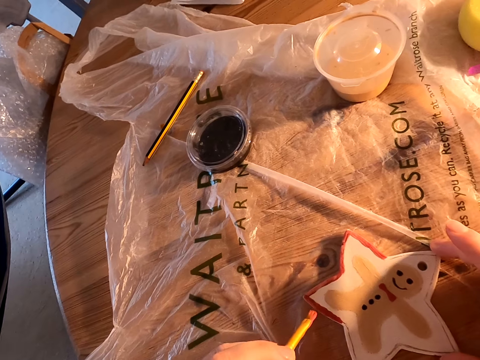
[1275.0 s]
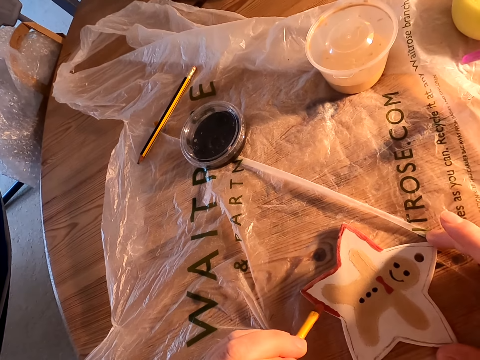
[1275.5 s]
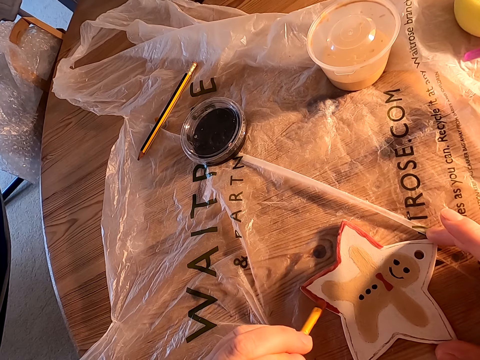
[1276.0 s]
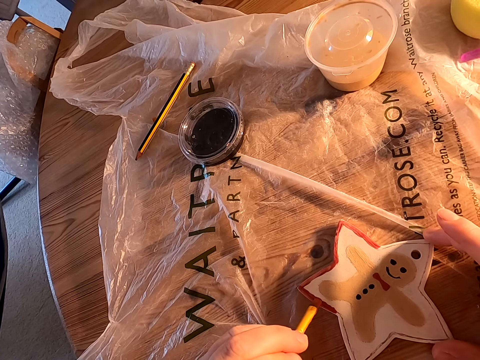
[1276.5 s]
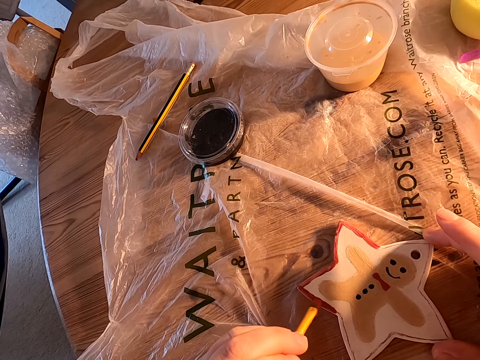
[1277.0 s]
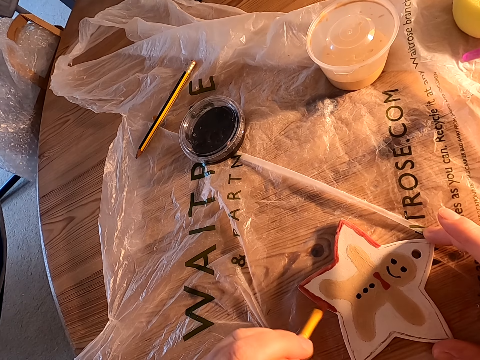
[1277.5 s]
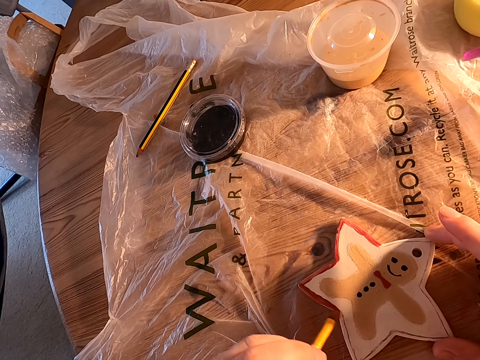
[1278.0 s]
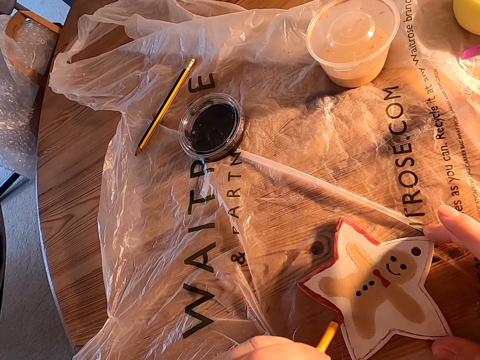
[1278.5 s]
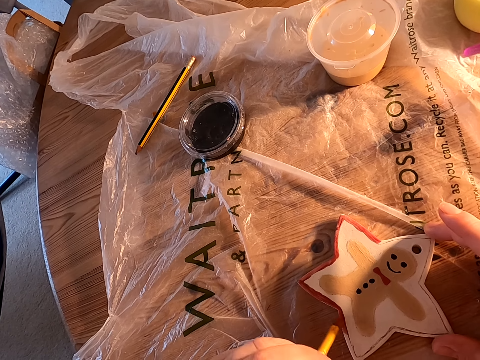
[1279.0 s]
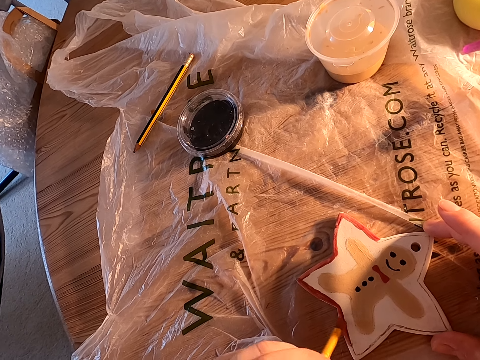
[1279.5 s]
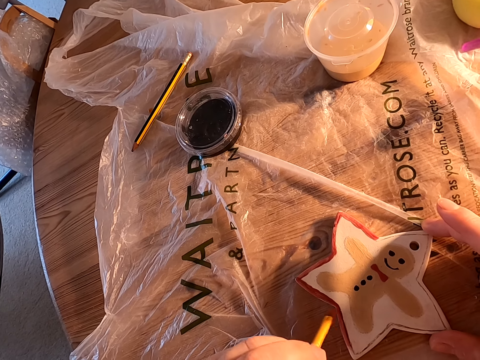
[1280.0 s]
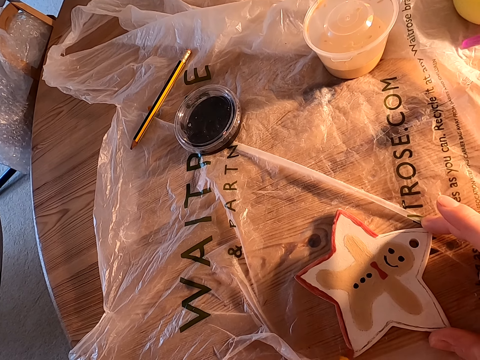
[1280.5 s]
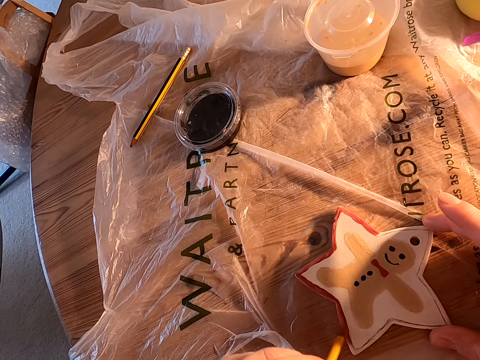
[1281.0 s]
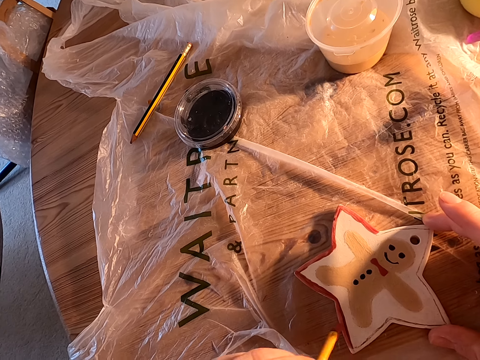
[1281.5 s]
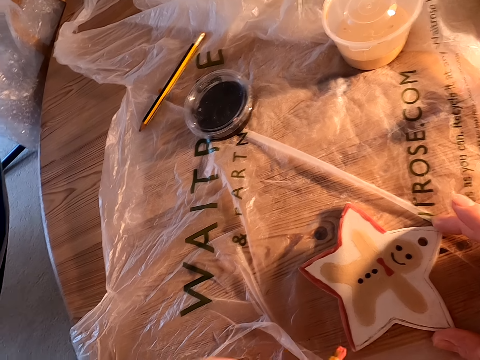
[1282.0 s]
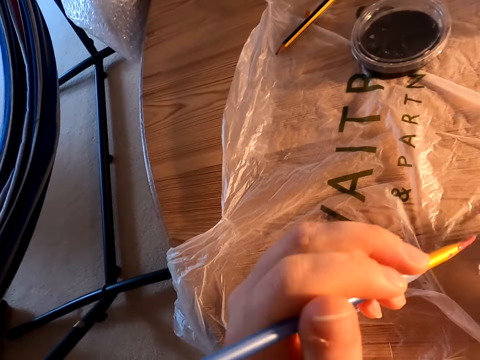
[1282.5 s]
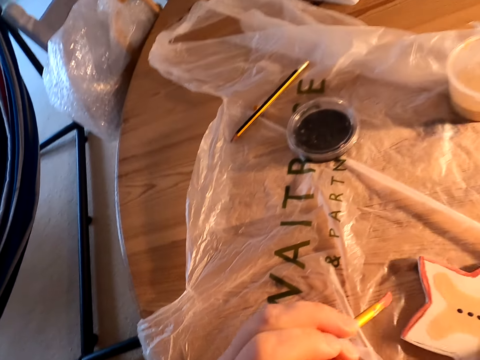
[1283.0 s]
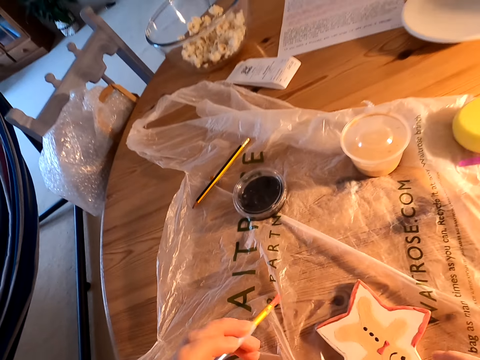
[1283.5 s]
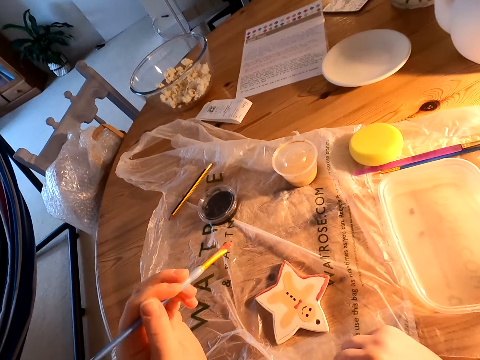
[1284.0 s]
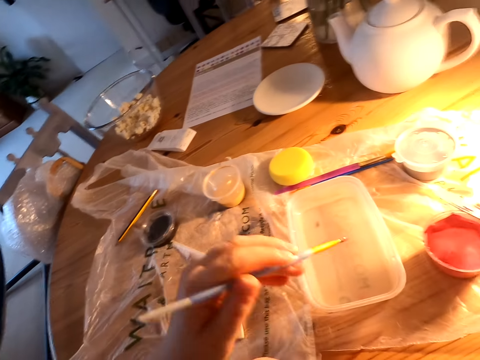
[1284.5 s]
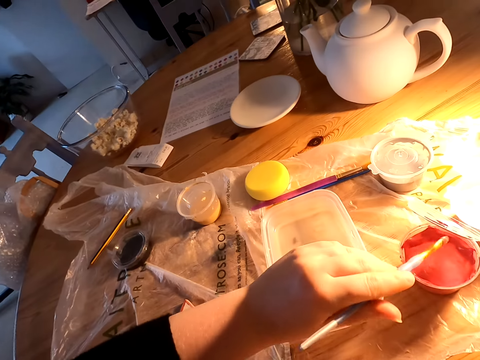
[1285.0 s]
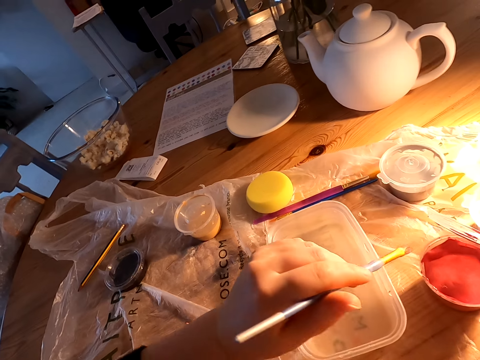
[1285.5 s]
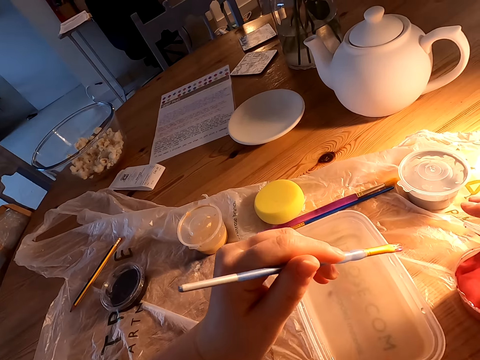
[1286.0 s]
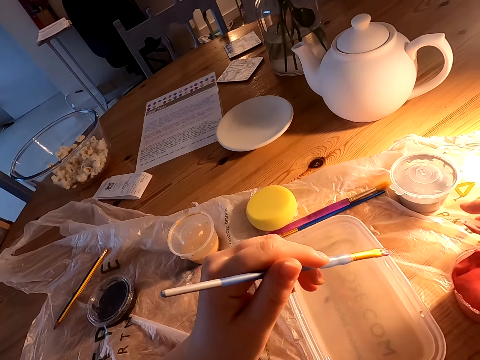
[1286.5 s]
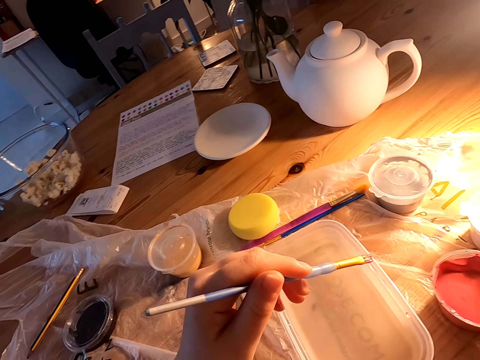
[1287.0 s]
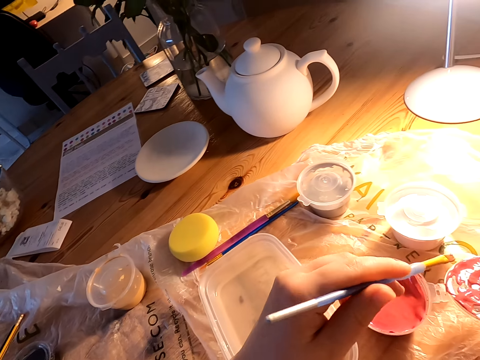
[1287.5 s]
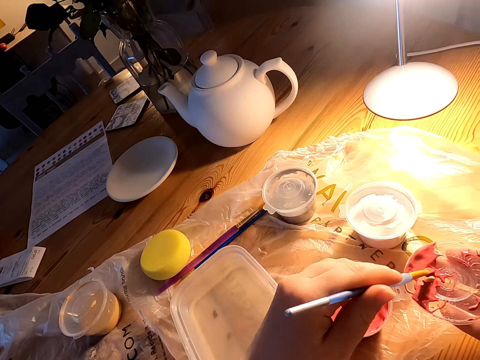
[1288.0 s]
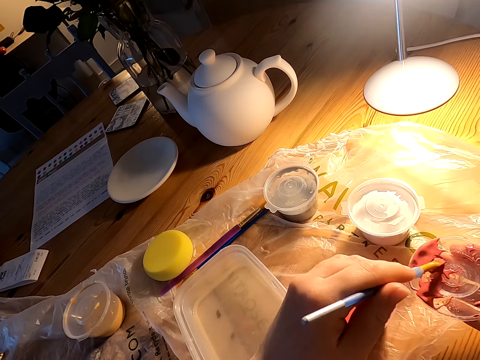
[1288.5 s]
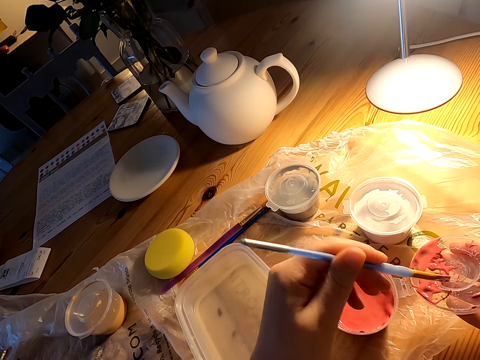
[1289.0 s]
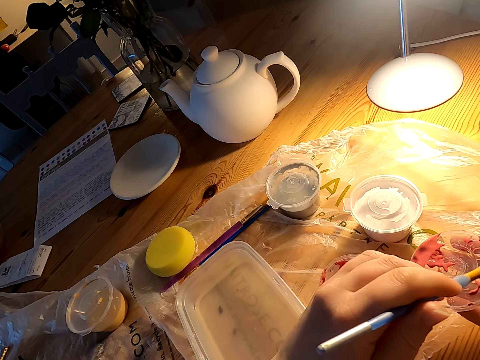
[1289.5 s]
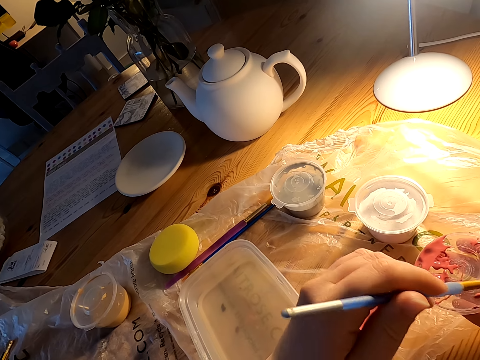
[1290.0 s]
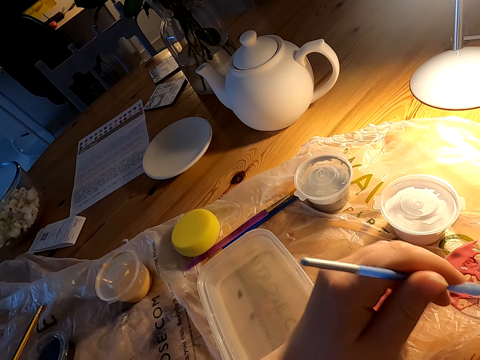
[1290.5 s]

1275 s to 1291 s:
The camera wearer moves something on the table. He holds the paint brush with his left hand. He dips paint in the plastic can lid on the table.

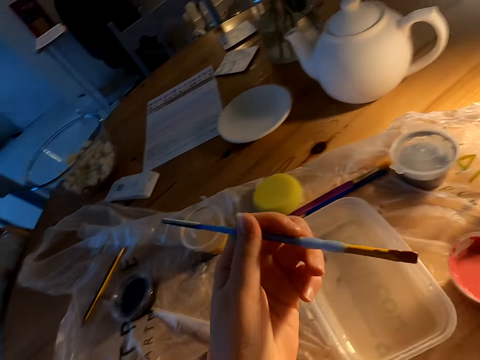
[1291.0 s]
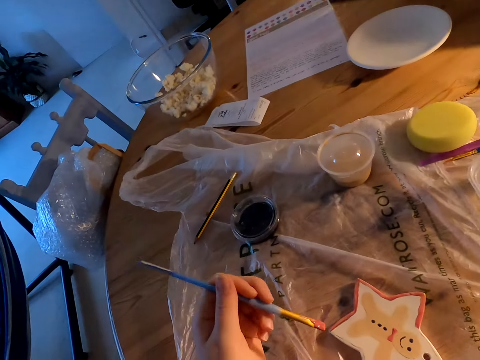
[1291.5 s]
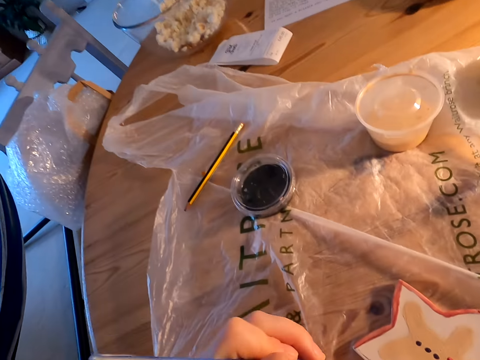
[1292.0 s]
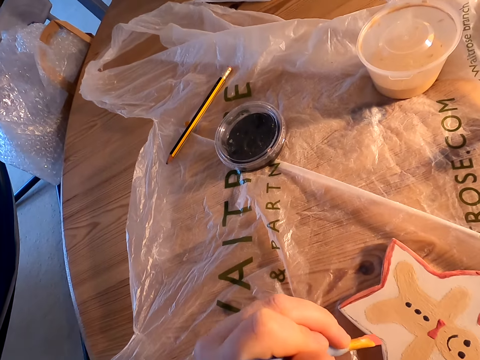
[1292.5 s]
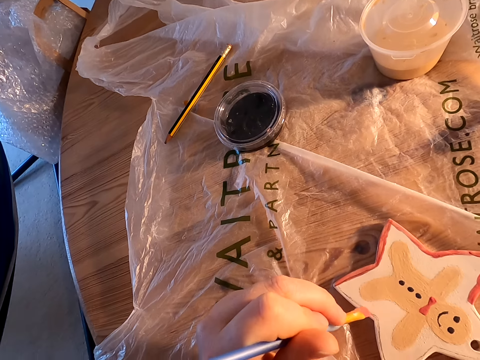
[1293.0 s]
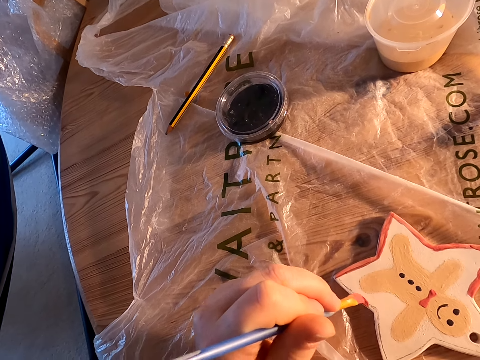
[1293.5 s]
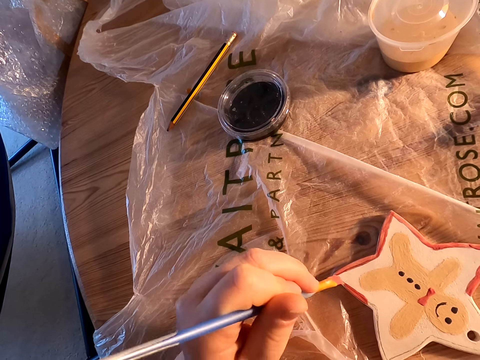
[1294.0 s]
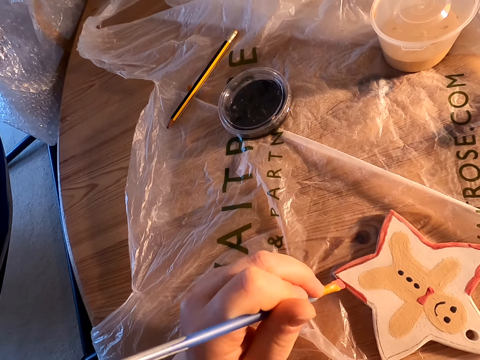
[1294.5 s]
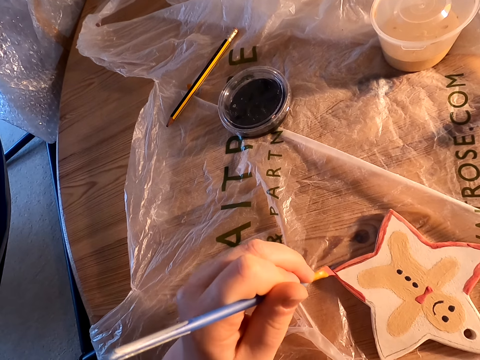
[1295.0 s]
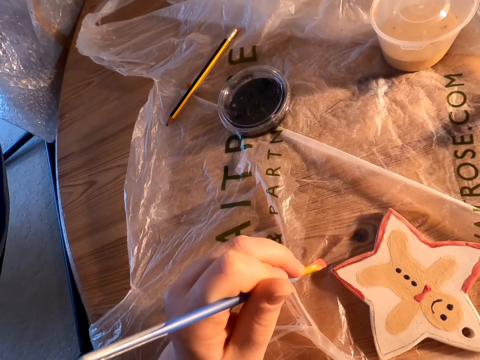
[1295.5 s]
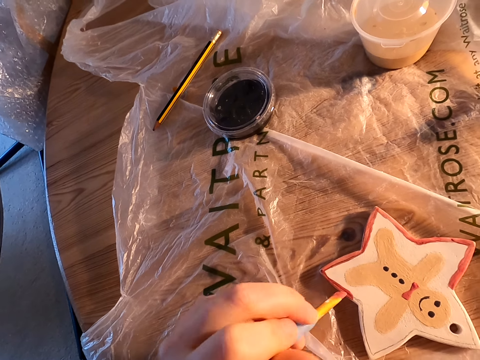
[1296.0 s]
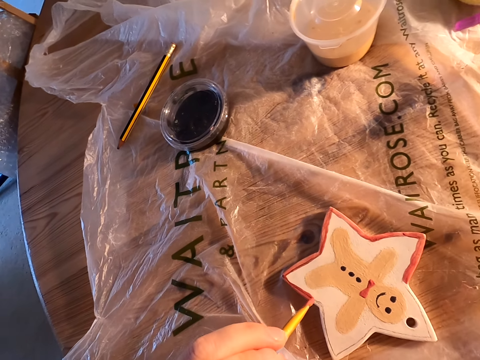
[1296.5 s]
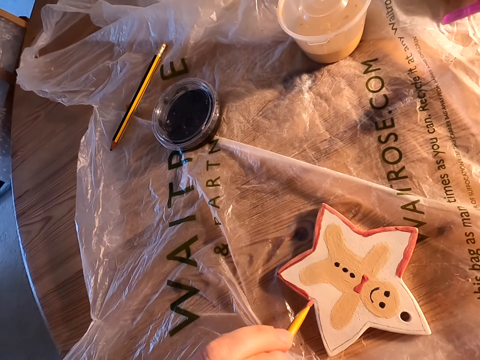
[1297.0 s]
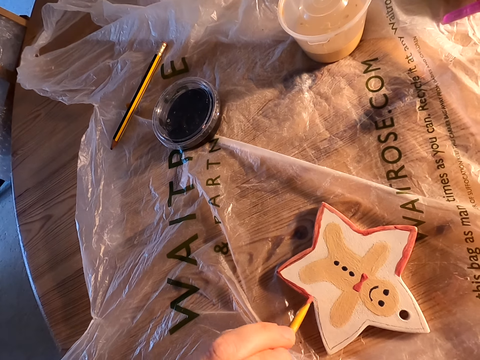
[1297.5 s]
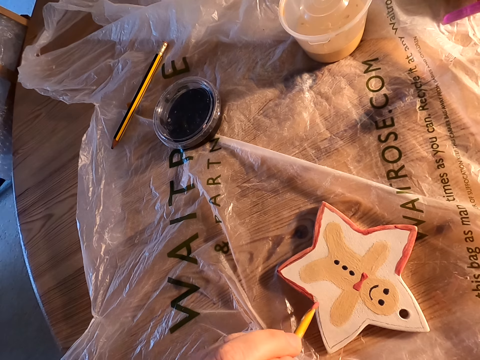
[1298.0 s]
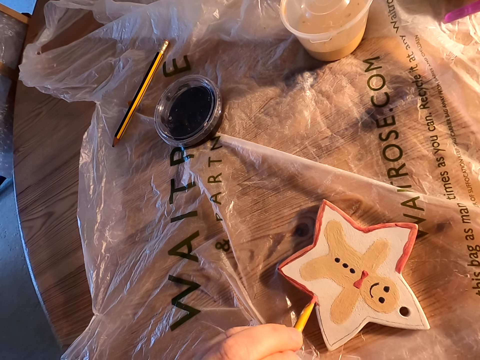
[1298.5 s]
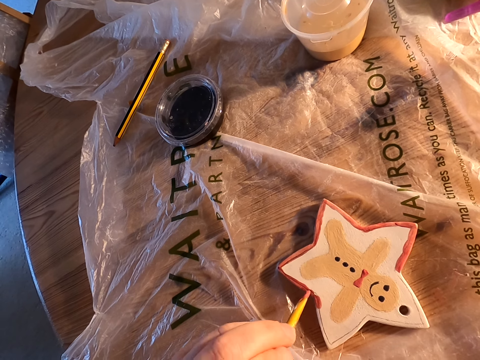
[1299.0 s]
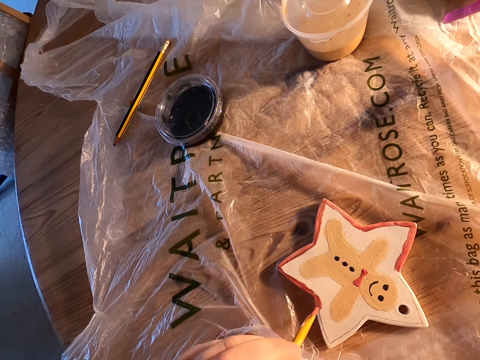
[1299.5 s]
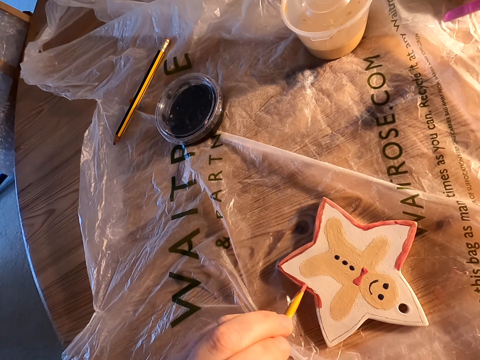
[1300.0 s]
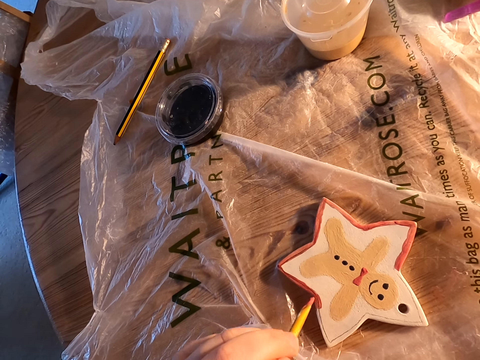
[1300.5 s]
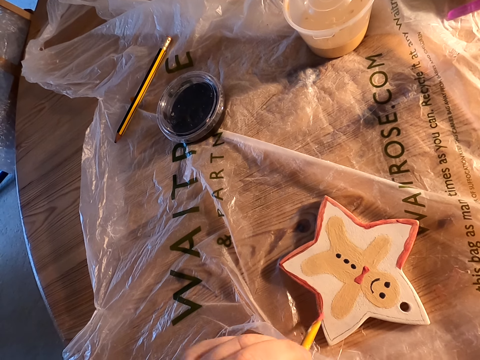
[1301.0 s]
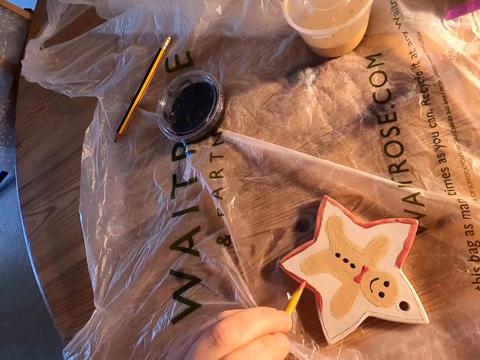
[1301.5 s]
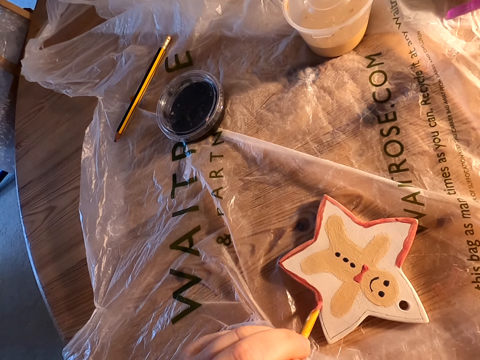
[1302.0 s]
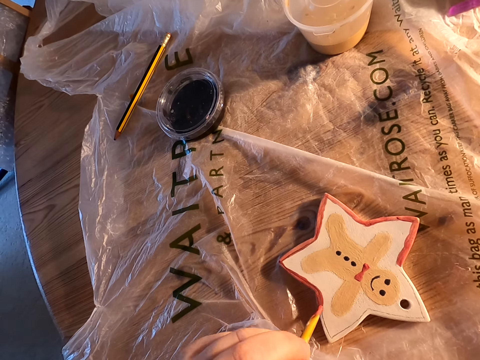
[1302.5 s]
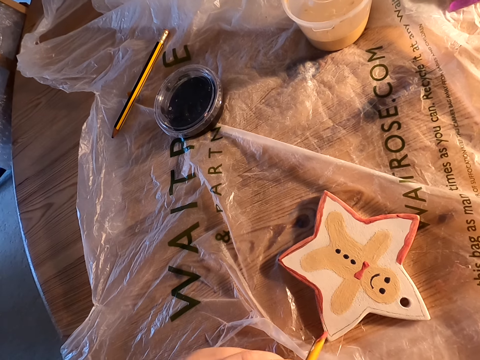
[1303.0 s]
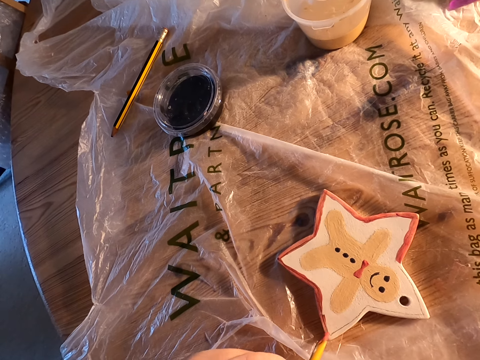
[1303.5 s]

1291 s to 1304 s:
The camera wearer paints something with a paint brush.
